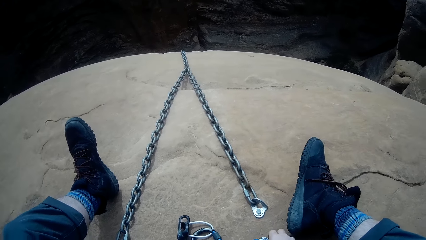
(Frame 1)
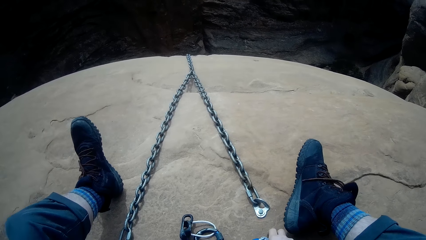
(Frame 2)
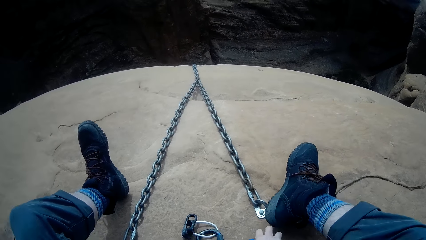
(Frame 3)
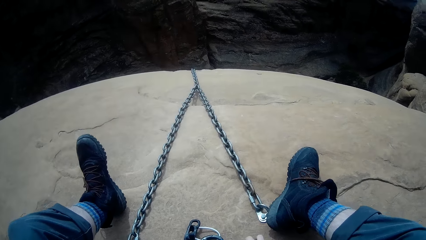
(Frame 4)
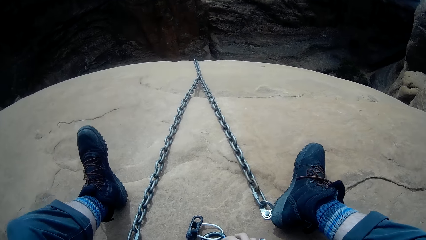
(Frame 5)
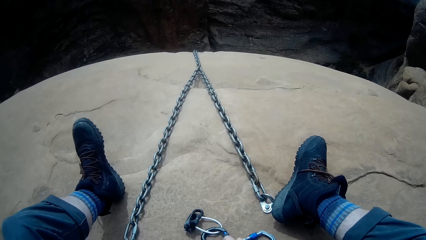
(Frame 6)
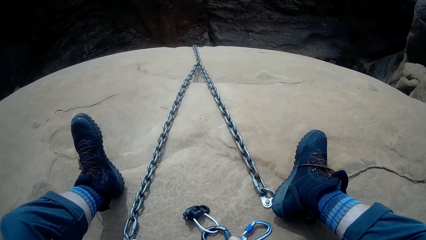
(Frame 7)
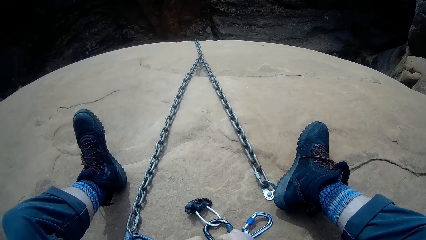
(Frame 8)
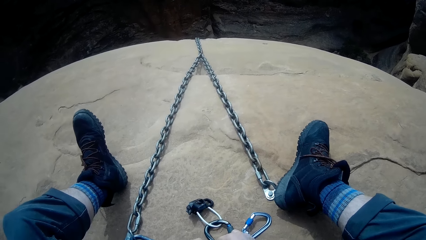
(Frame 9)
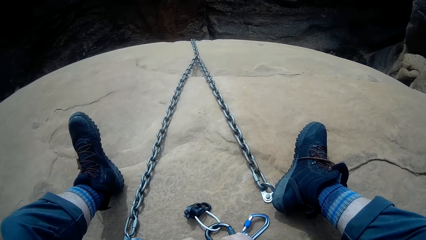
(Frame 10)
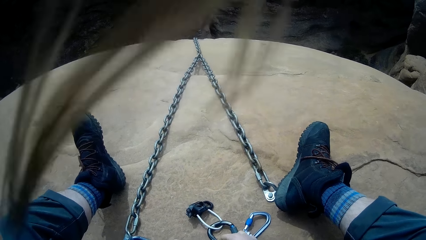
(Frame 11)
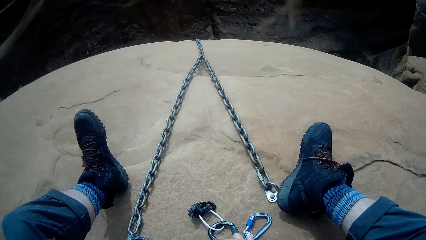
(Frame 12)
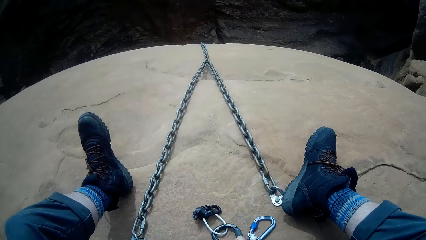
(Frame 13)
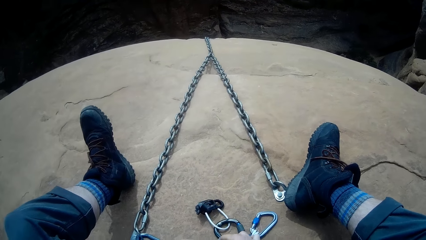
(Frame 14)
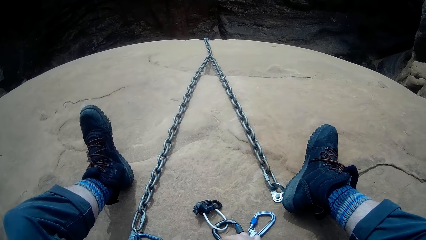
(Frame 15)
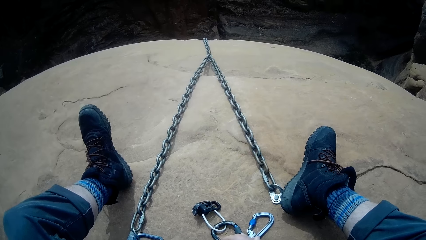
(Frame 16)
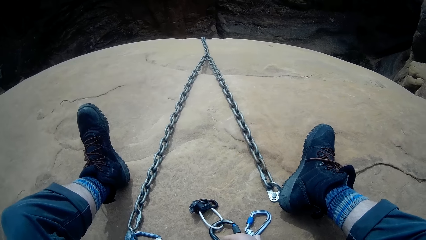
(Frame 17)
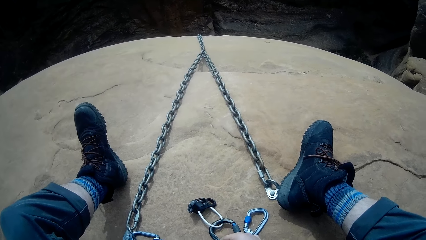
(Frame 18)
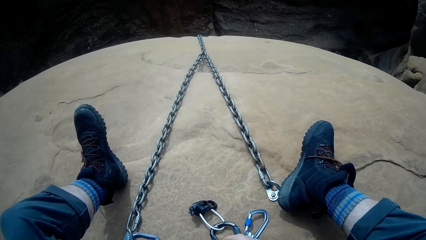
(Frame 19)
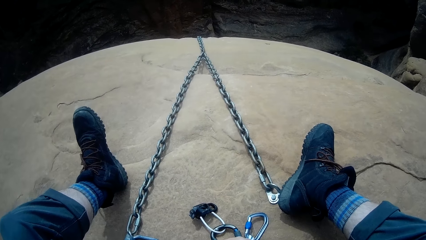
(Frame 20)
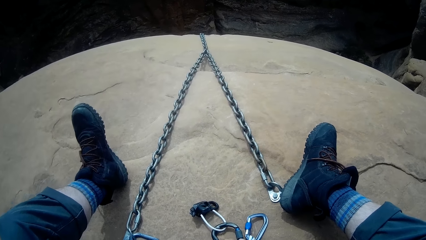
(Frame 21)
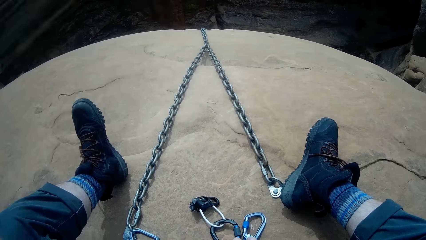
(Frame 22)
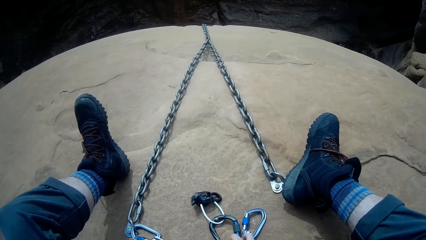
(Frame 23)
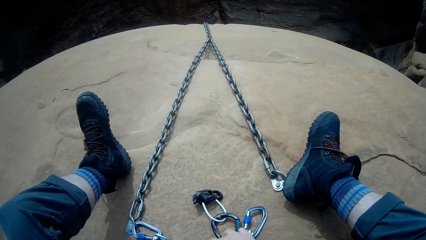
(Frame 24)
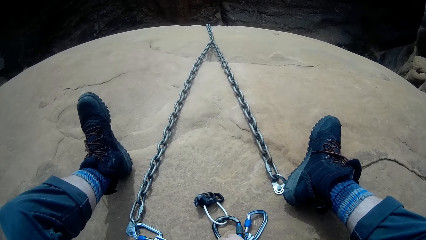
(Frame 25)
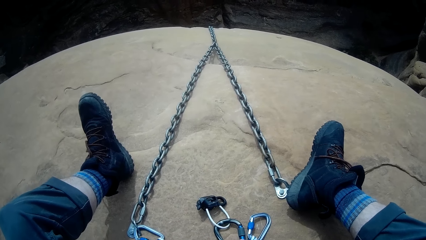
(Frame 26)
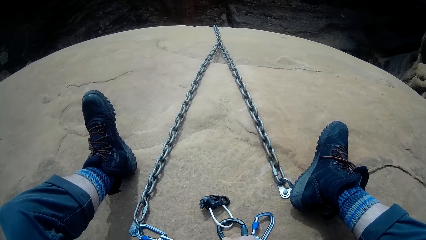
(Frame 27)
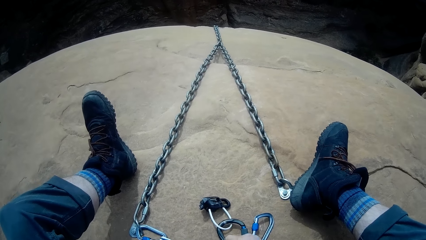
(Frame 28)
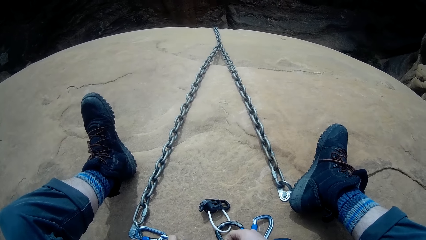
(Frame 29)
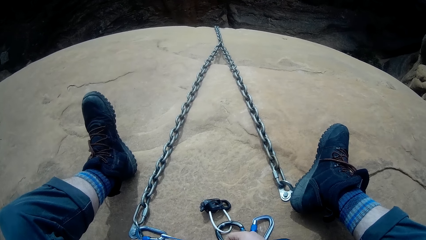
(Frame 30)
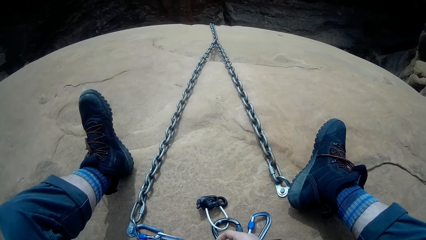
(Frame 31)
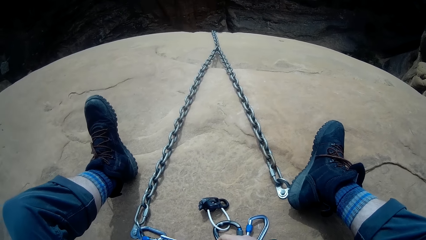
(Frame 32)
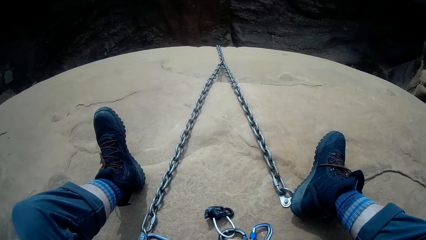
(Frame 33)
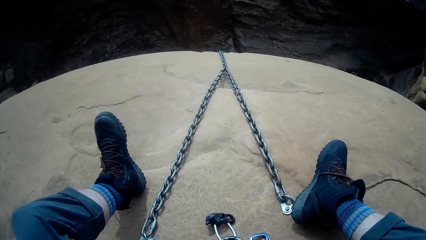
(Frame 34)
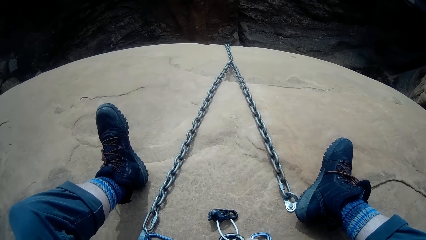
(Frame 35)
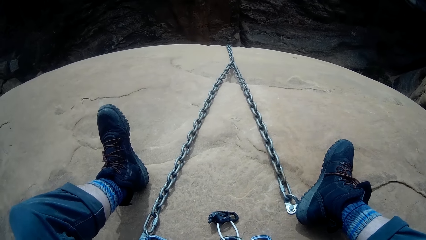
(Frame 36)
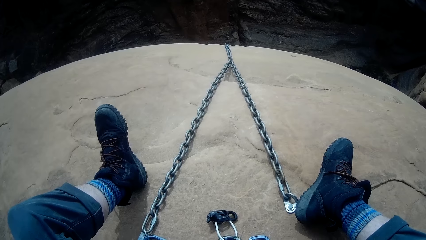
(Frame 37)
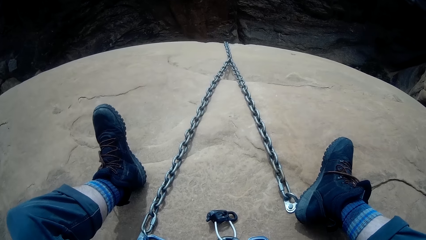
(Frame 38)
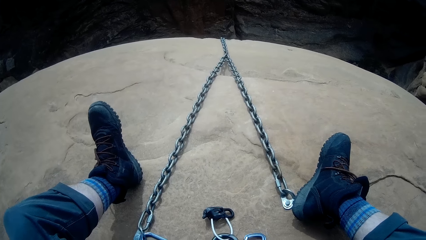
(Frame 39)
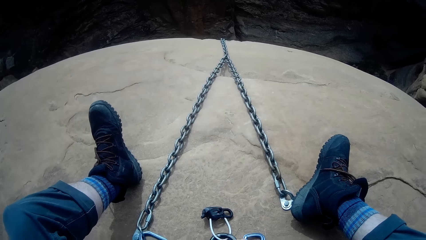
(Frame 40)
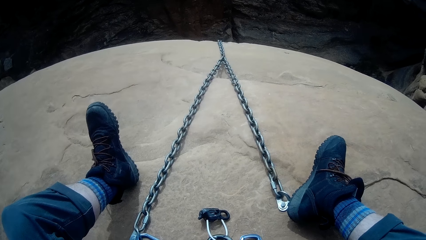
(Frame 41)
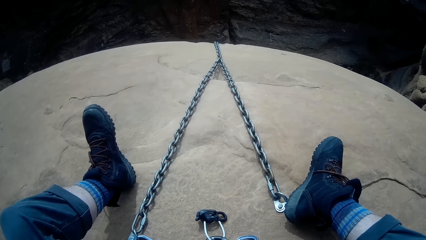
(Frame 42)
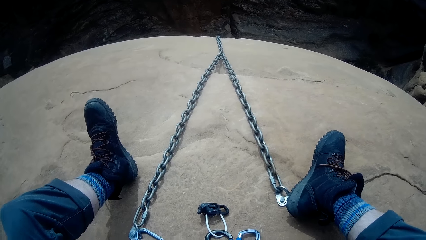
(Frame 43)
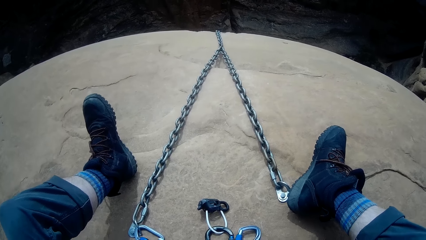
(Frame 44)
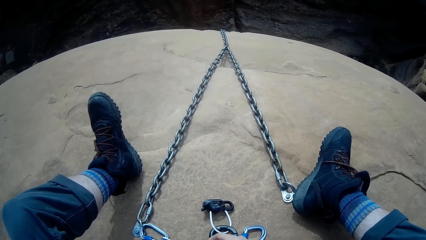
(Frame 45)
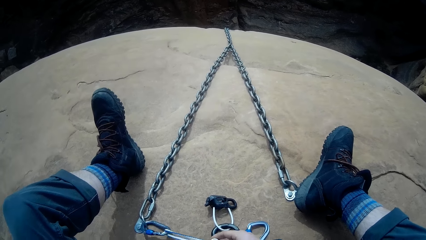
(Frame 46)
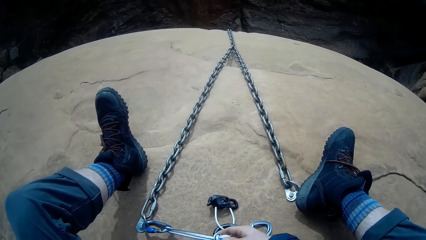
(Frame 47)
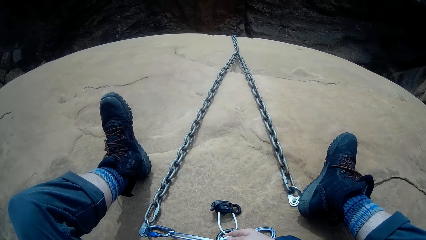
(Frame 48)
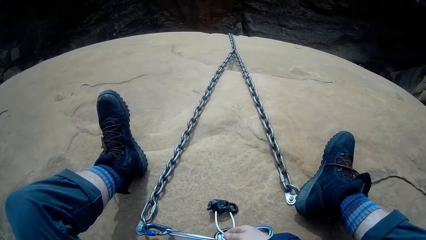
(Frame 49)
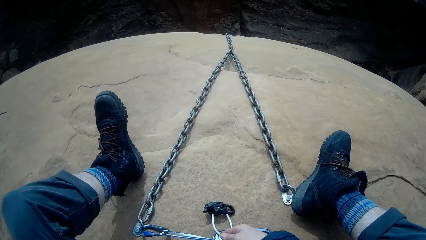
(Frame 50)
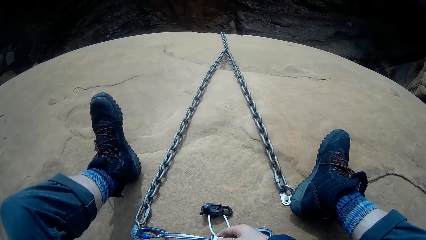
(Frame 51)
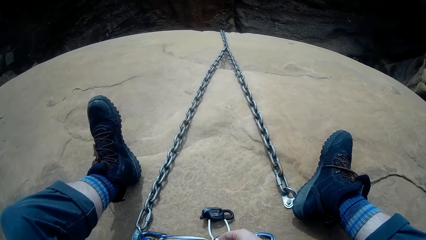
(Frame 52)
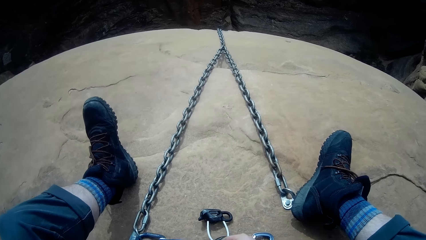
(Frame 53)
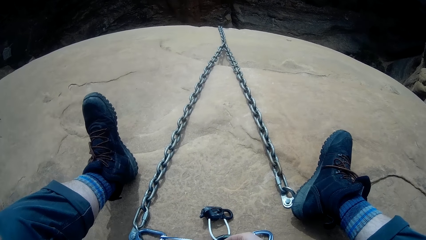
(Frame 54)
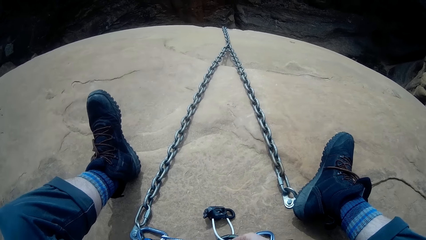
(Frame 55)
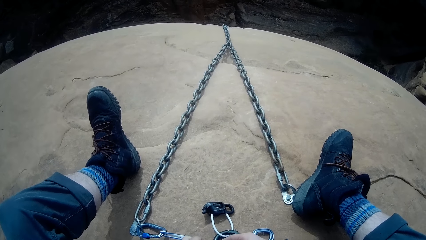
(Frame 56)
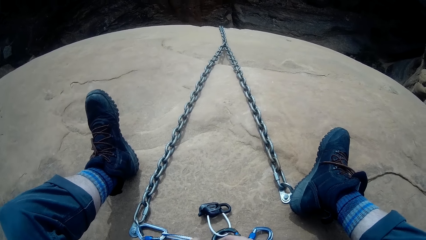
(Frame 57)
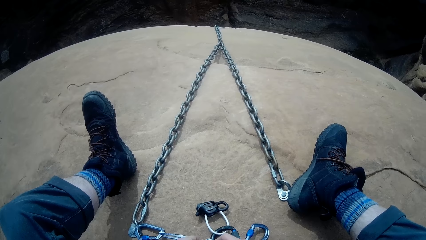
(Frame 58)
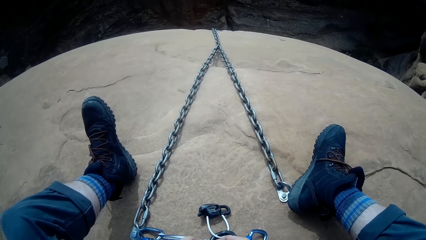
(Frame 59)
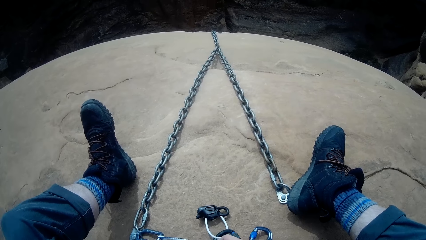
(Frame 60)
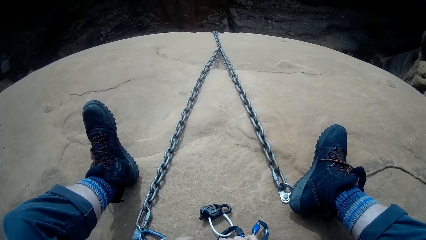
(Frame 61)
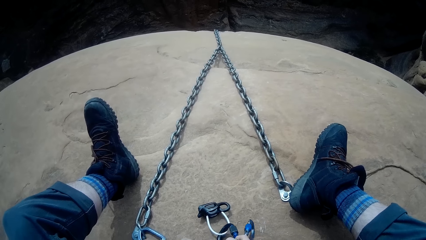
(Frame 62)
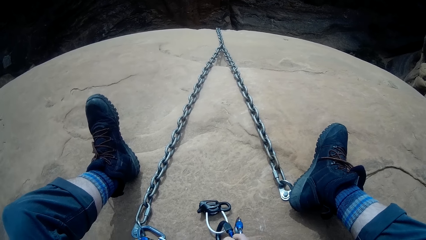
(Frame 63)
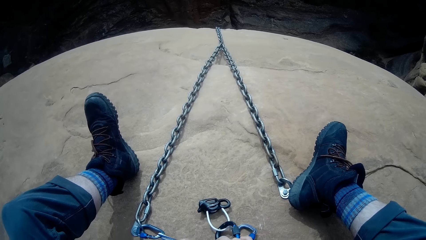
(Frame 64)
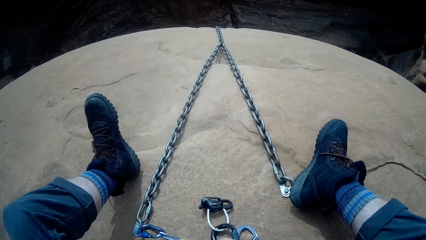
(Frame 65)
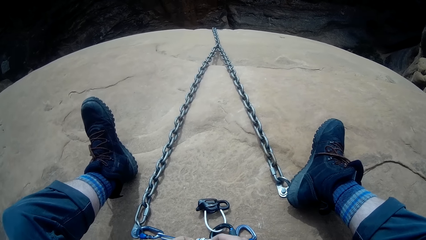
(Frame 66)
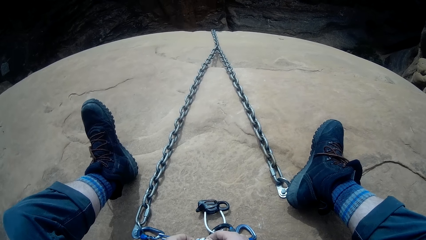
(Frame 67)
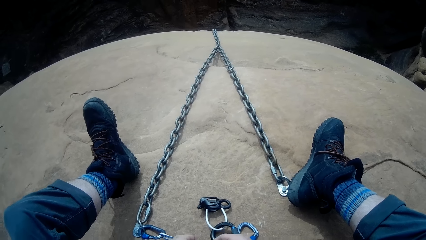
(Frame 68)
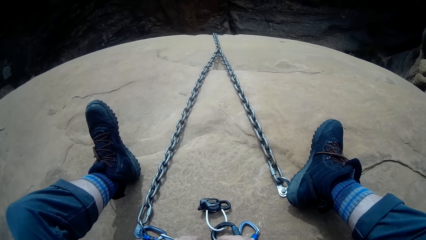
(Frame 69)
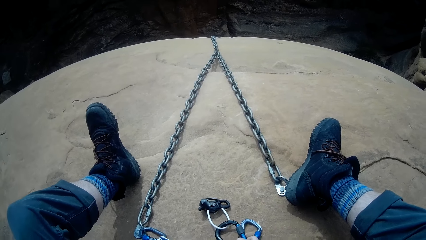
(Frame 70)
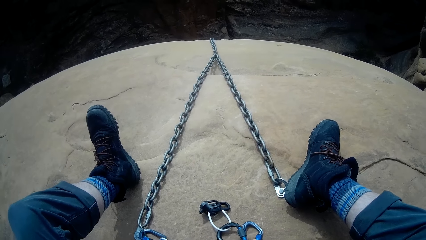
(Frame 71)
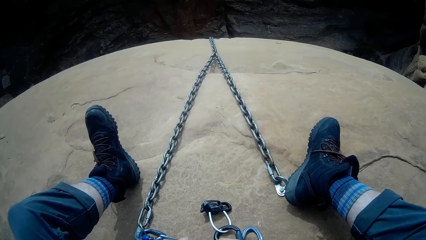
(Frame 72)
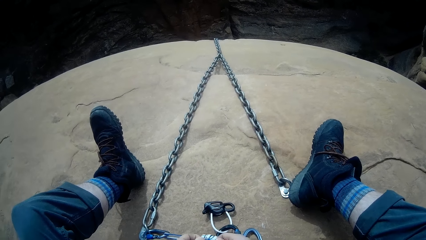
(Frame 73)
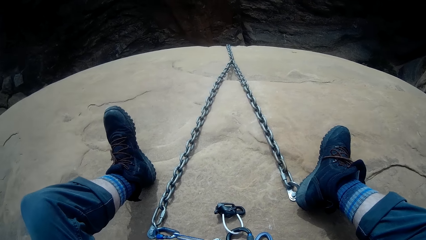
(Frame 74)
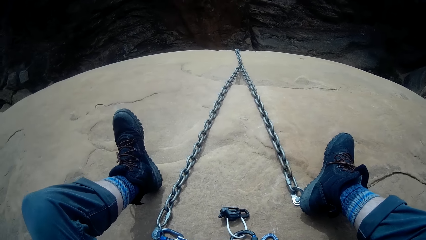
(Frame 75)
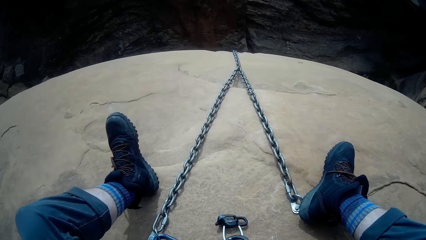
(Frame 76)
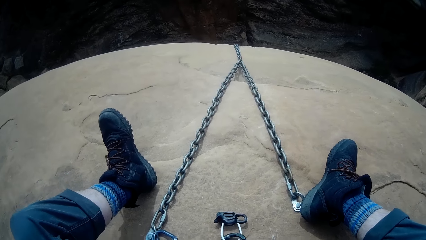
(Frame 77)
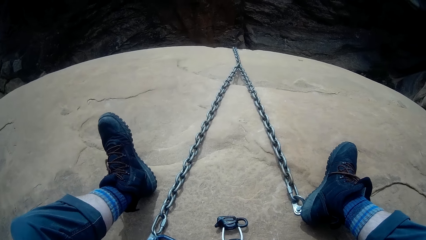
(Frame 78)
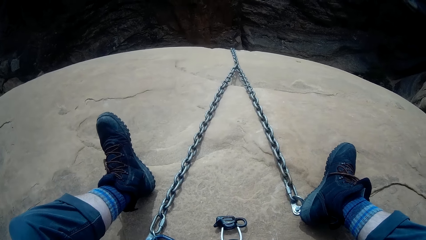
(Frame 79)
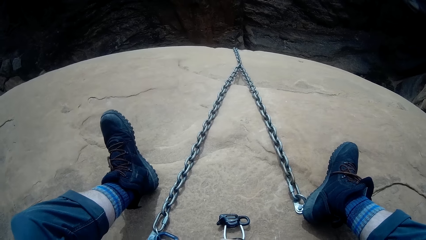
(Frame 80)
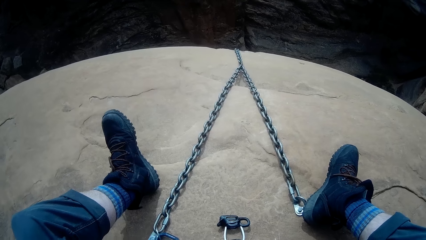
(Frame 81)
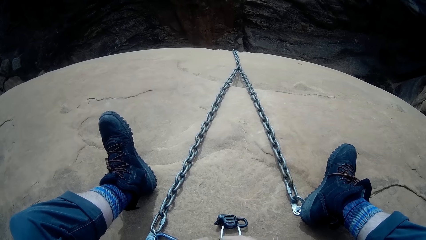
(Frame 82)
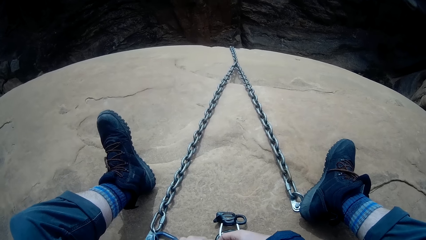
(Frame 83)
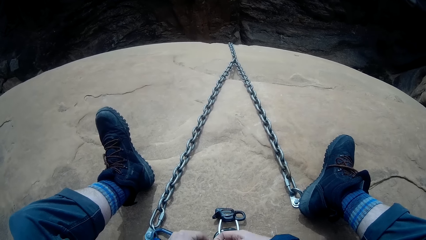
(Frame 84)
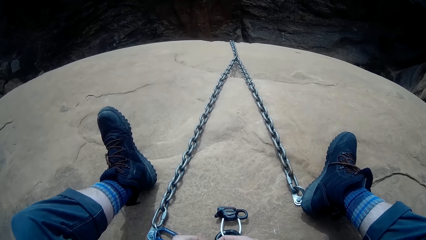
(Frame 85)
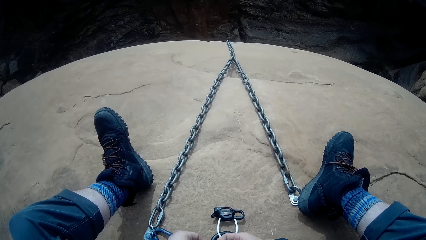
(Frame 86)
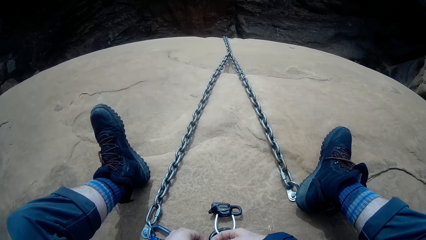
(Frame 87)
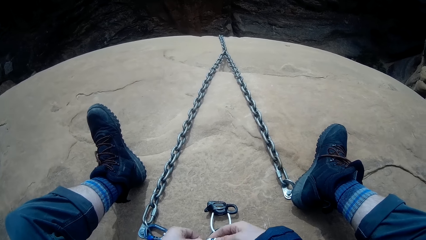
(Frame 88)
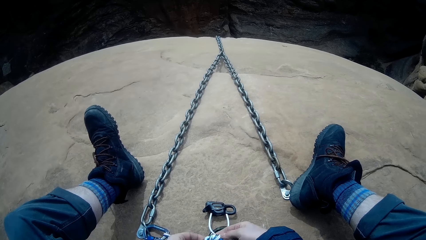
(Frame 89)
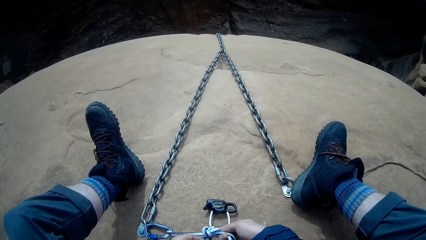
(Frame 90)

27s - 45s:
The camera wearer holds something. They adjust a rope with both hands.
